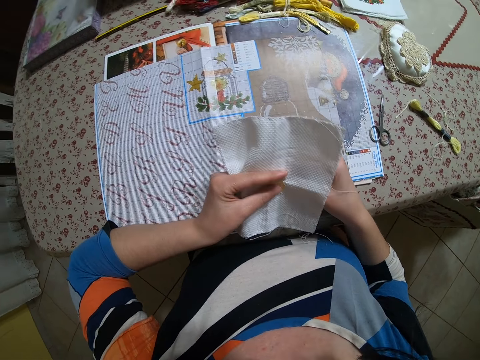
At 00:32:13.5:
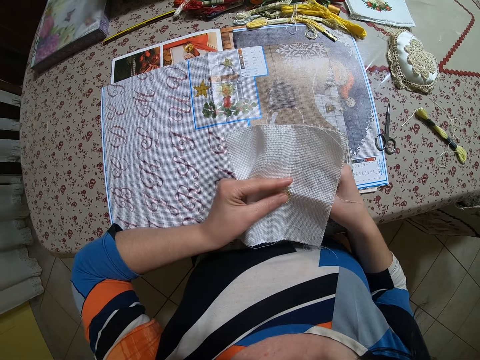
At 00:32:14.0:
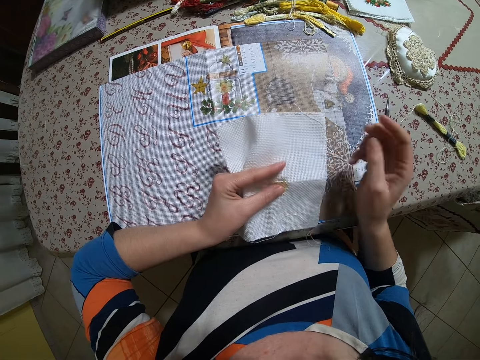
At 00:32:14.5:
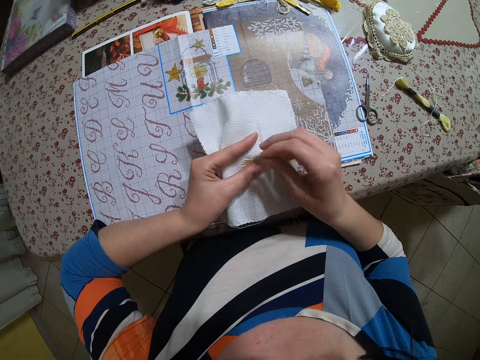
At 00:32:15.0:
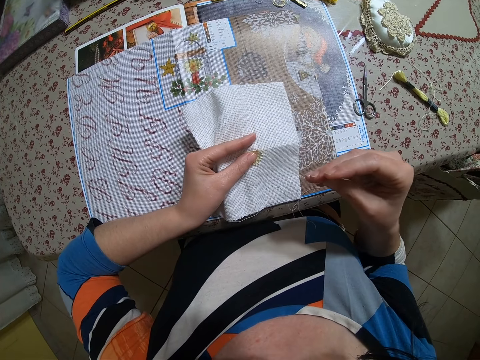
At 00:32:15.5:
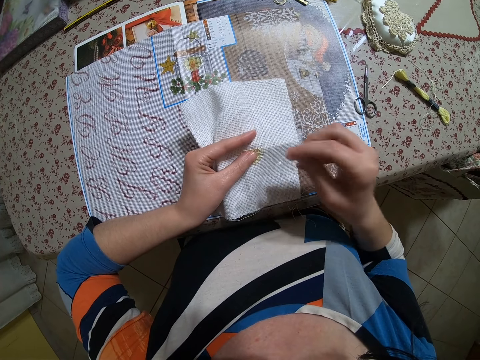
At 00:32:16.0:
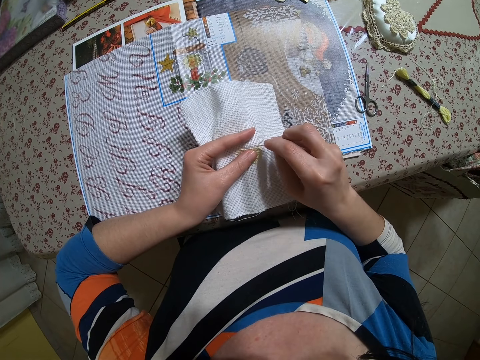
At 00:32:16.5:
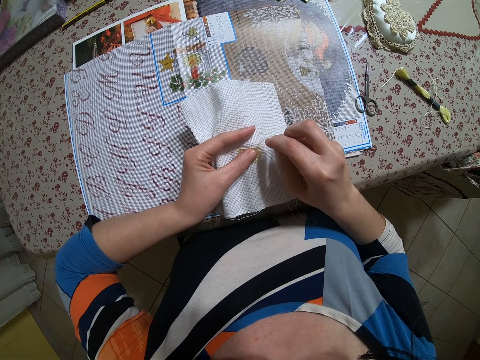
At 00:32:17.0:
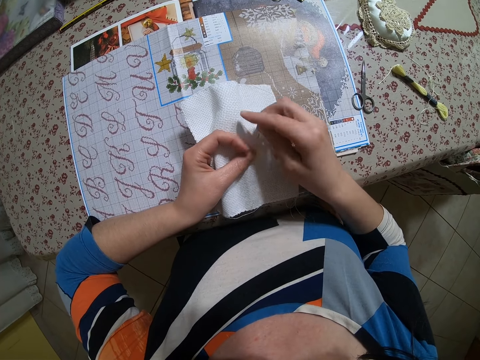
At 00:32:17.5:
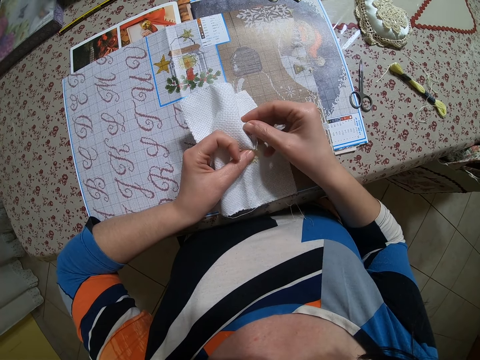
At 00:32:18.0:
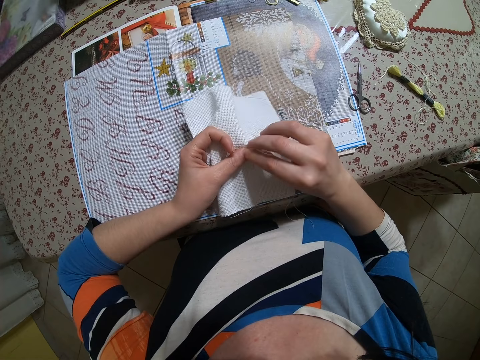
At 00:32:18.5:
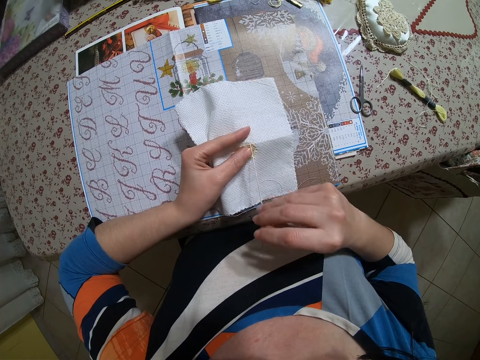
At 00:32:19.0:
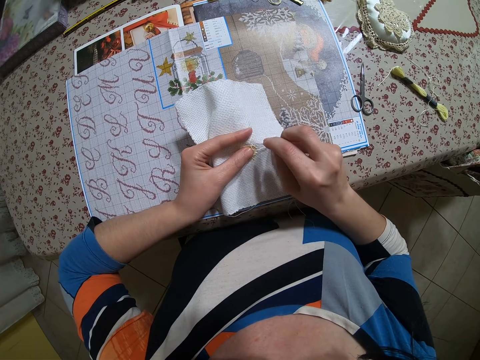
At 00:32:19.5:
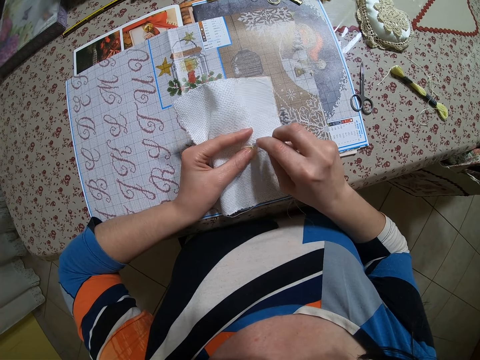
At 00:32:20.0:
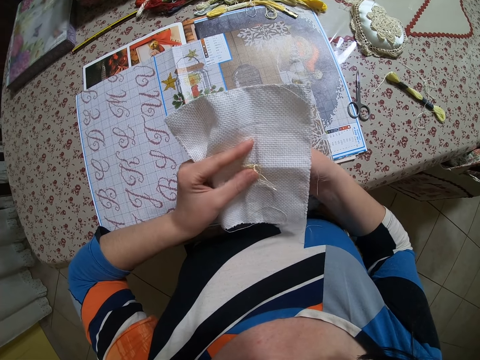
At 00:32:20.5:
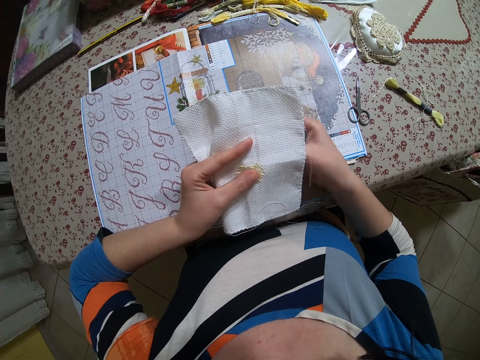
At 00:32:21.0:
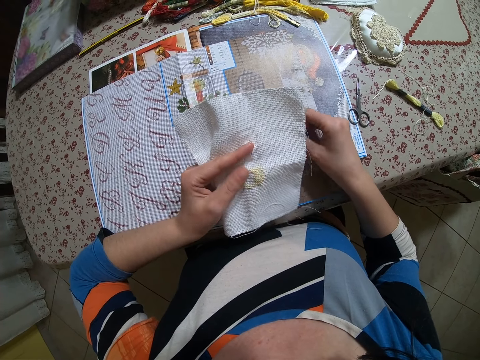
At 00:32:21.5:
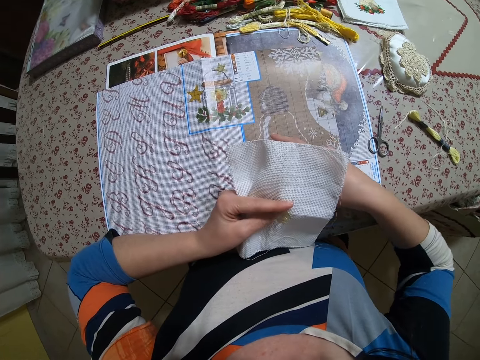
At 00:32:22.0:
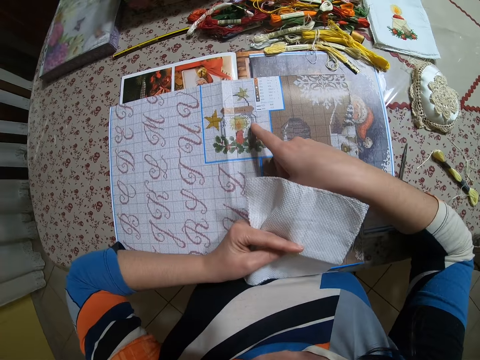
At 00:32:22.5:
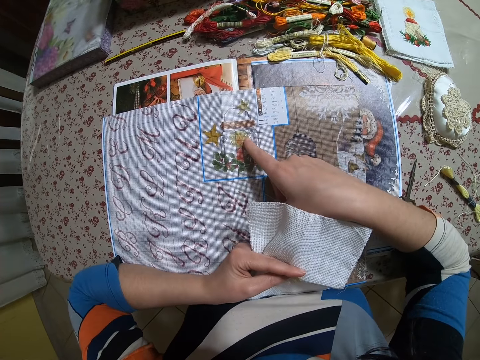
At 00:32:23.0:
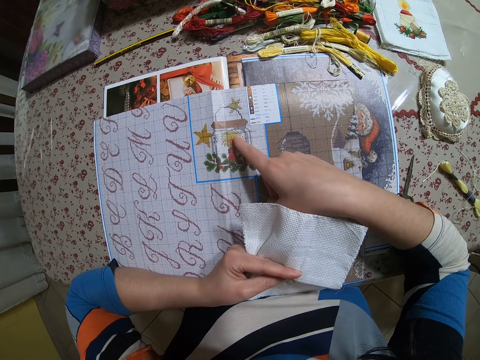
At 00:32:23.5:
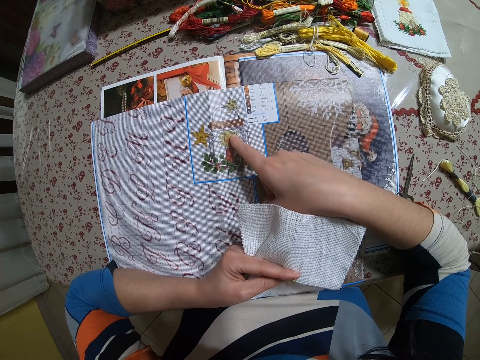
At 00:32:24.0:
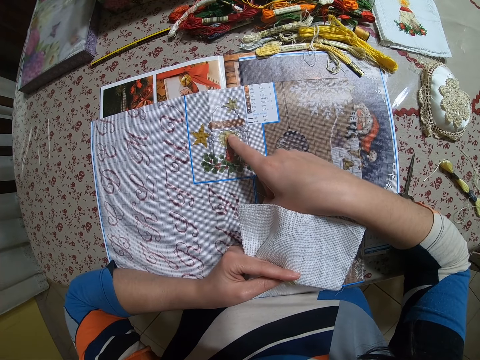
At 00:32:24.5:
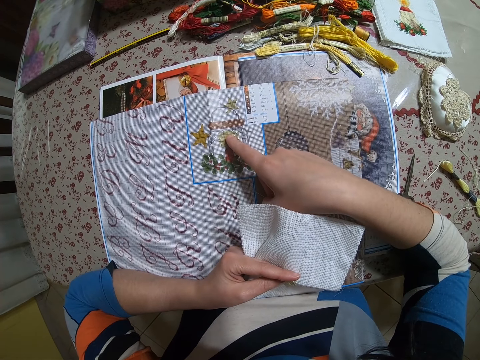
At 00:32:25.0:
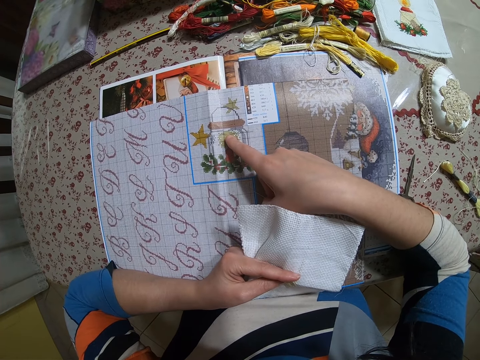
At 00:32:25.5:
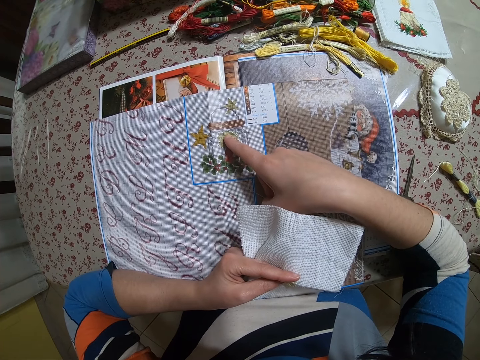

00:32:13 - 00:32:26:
The camera wearer touches the book or the flower on the fabric with her right index finger.

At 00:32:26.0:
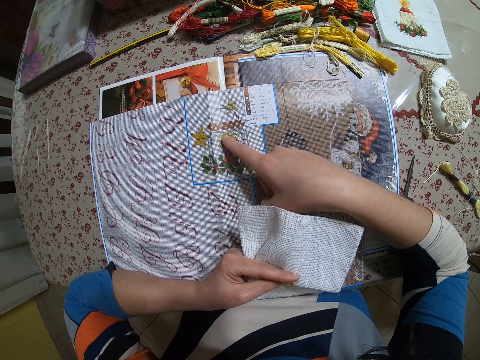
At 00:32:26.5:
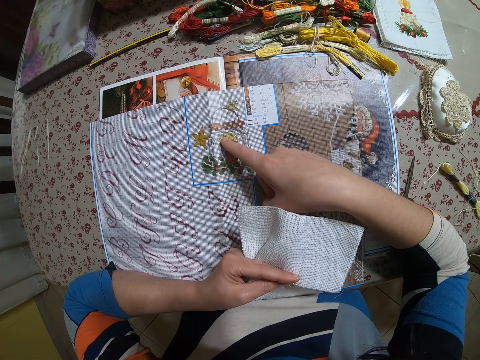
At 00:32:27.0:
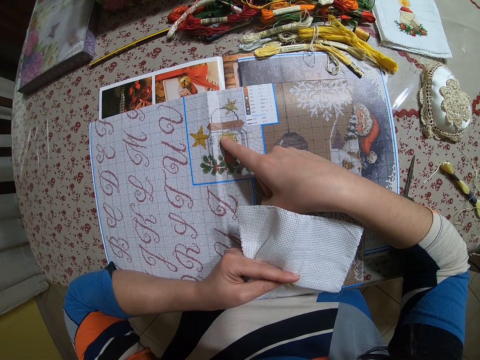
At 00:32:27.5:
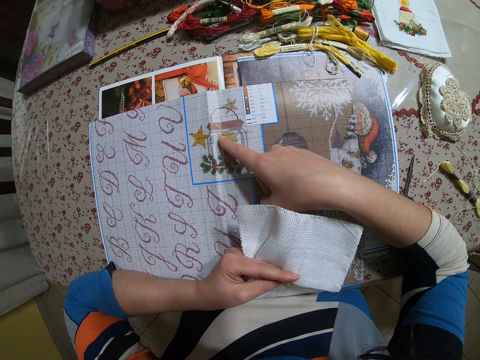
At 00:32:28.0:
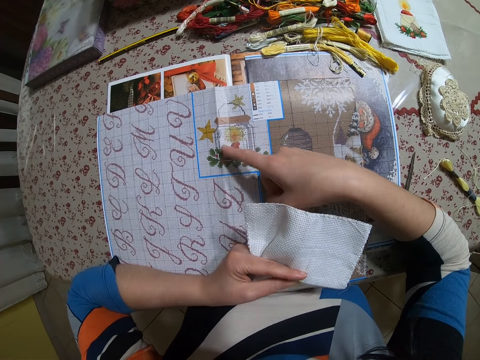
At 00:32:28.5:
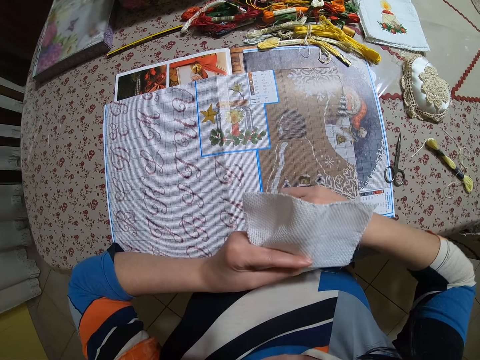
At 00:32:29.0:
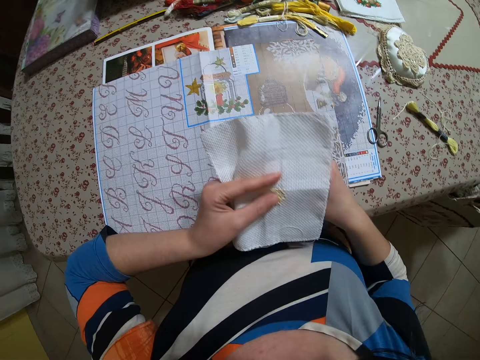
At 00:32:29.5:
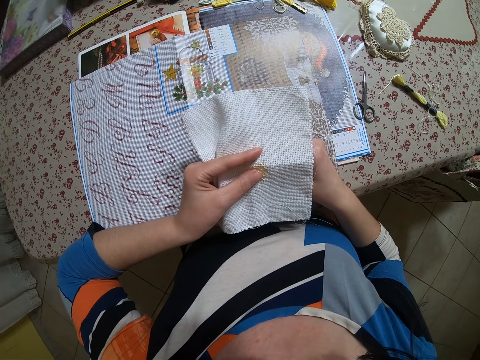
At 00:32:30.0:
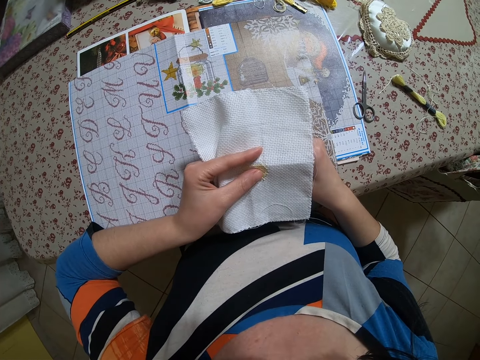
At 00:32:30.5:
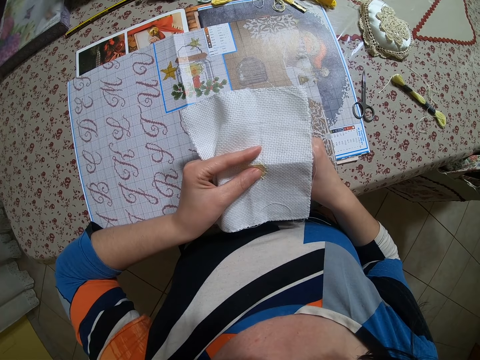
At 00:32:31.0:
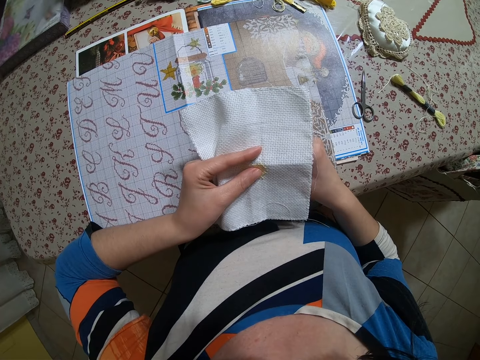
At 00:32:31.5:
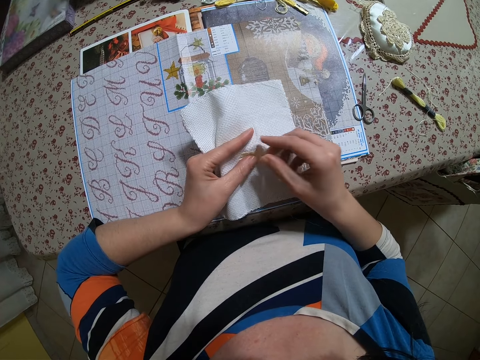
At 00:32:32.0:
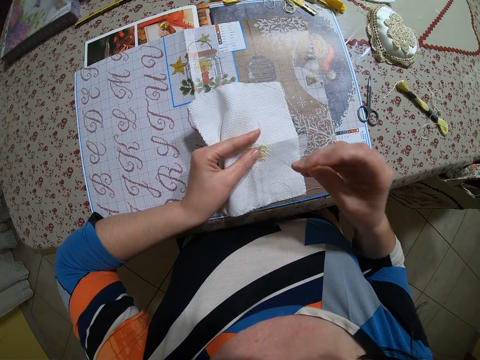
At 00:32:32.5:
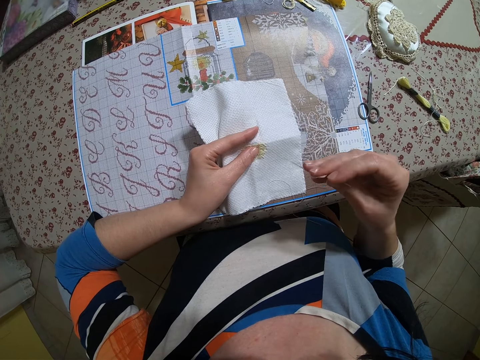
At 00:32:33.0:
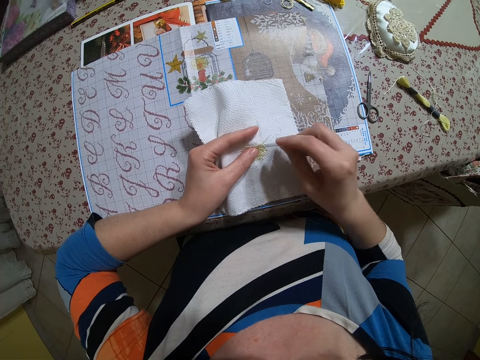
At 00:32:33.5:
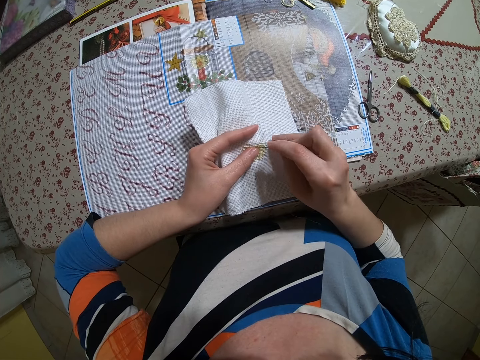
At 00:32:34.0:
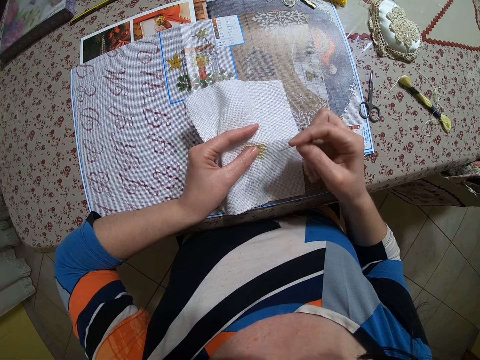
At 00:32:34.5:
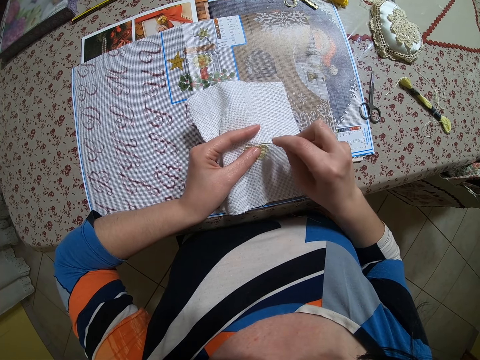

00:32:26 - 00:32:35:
The camera wearer sews the piece of cloth with both hands.

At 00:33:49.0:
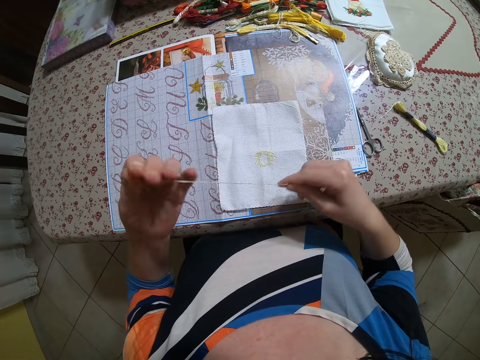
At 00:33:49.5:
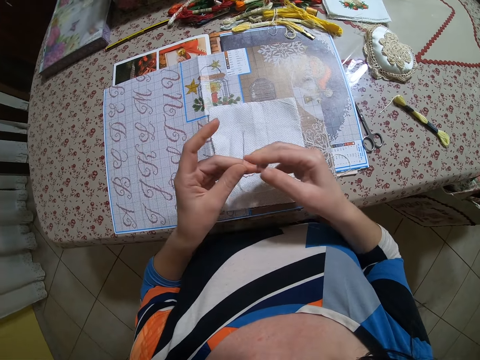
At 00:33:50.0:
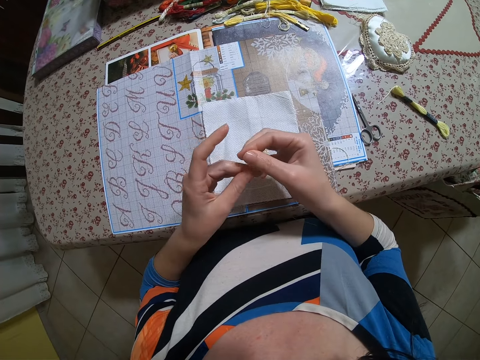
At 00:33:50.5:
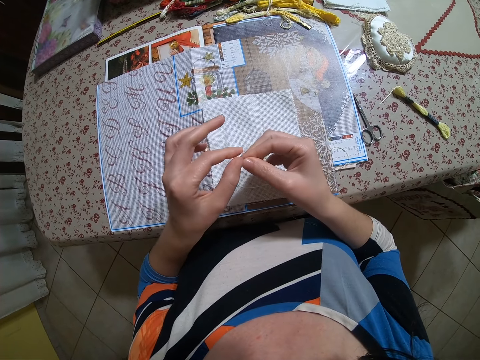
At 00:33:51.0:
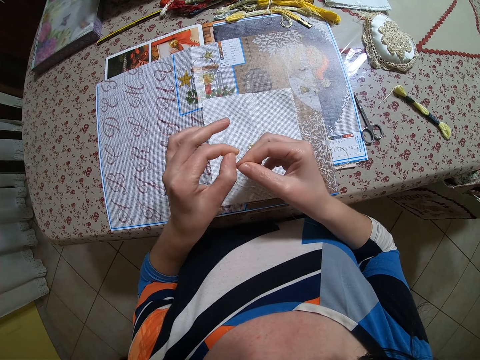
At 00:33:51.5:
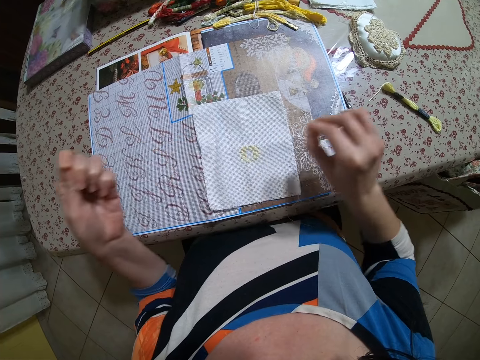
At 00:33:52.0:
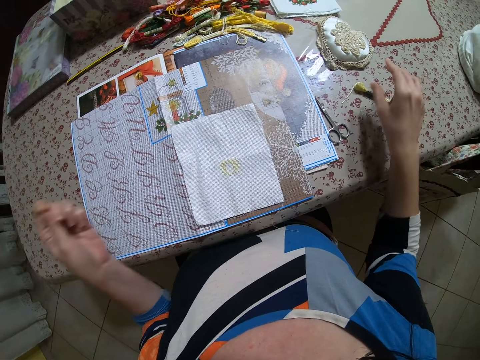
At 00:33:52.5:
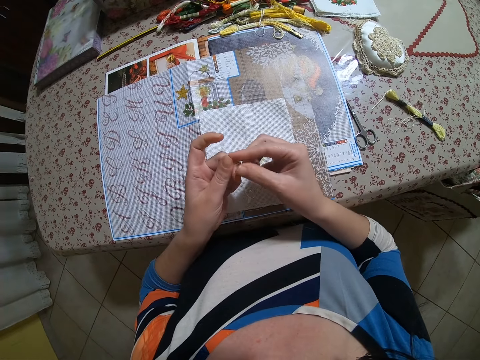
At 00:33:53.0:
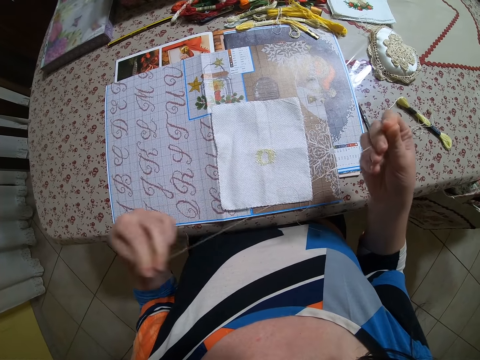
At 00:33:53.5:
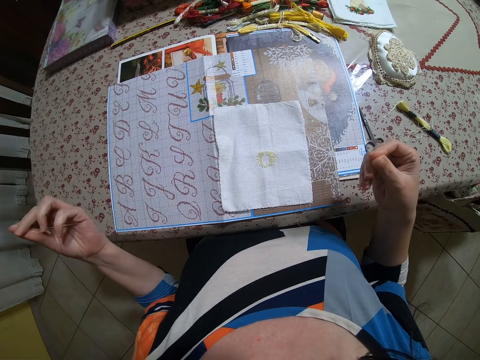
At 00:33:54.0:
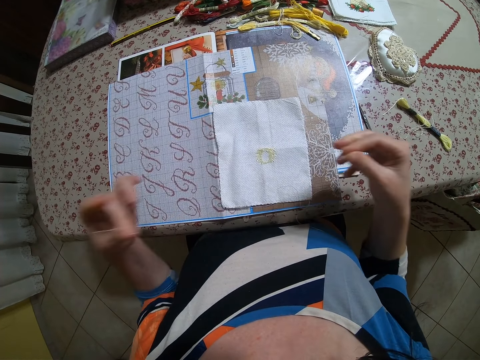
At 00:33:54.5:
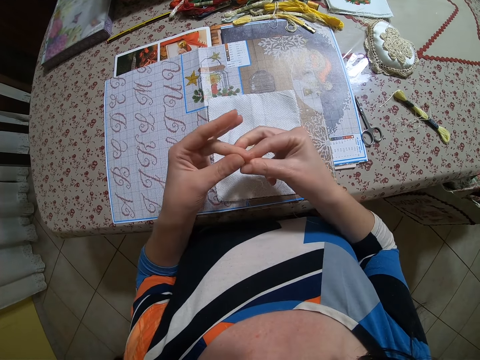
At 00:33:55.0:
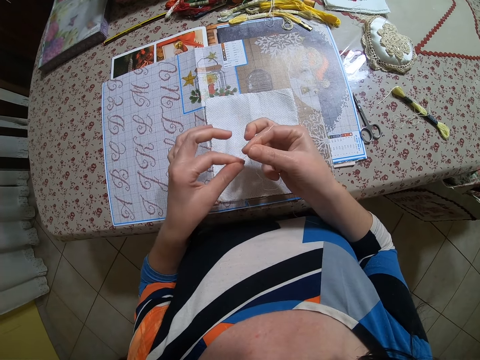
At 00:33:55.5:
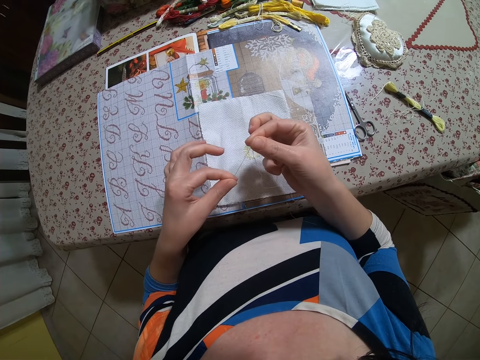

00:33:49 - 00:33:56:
The camera wearer untangles the thread with both hands.
